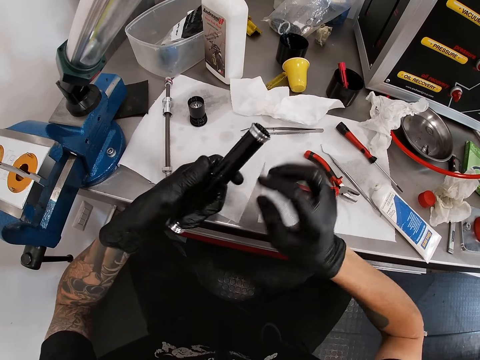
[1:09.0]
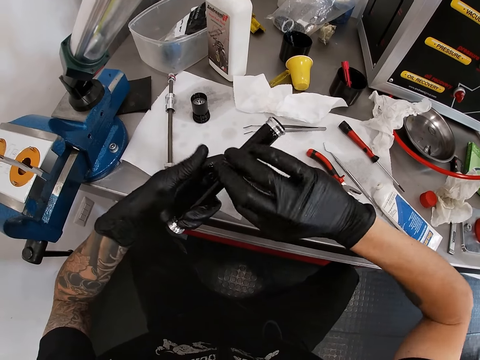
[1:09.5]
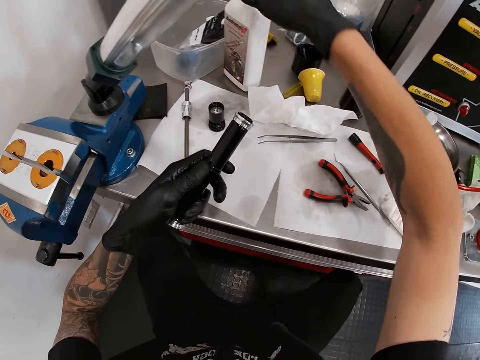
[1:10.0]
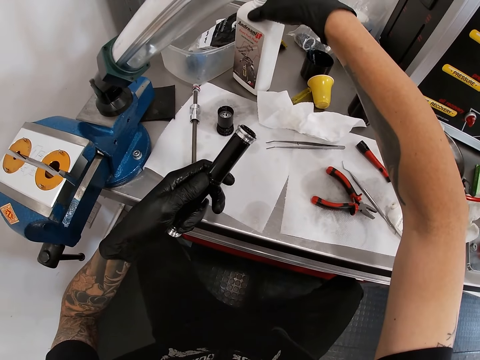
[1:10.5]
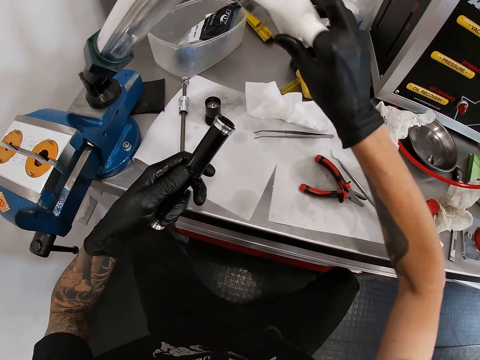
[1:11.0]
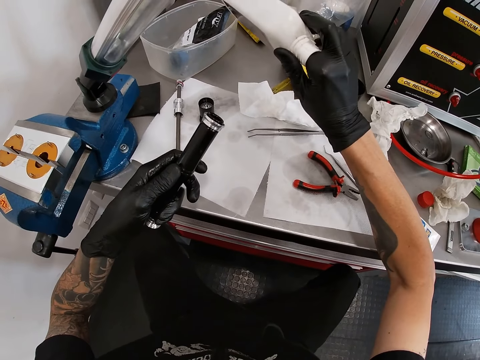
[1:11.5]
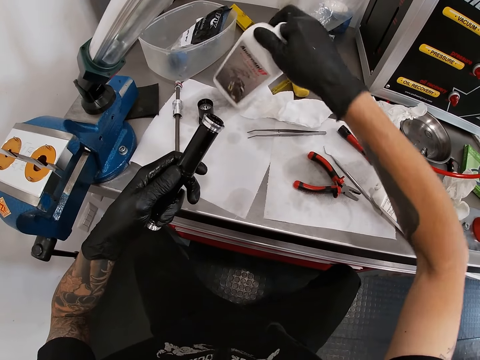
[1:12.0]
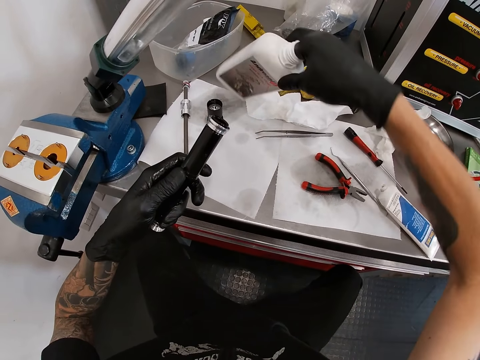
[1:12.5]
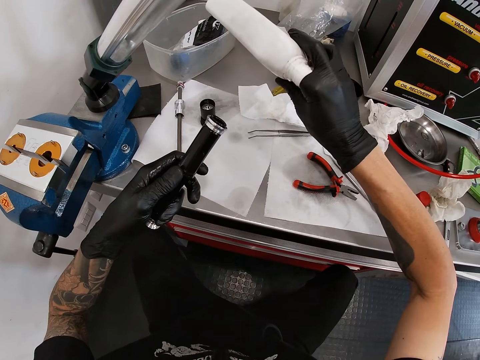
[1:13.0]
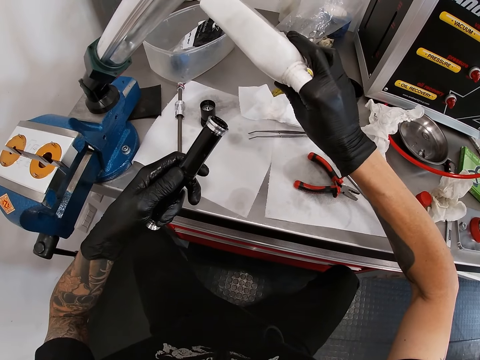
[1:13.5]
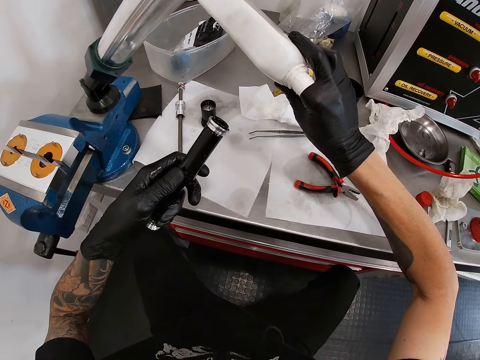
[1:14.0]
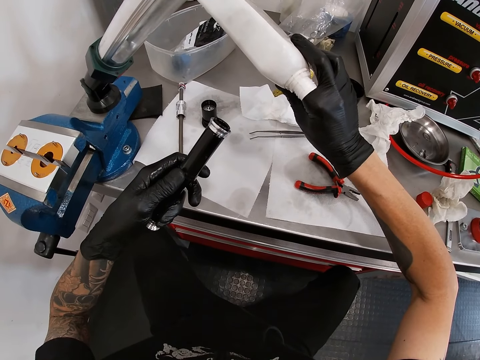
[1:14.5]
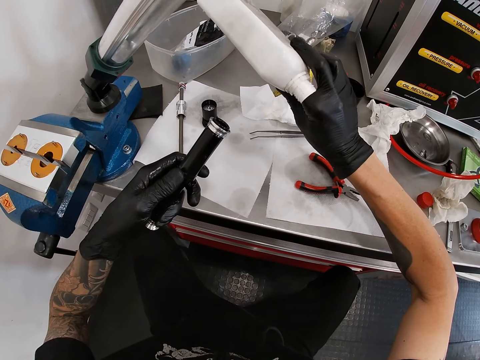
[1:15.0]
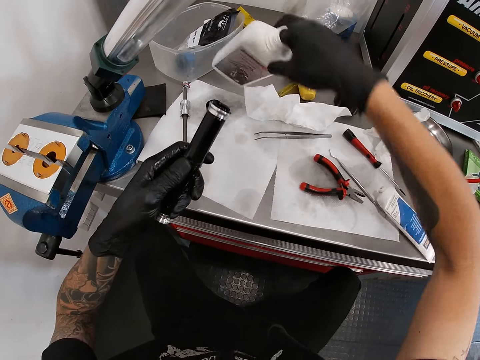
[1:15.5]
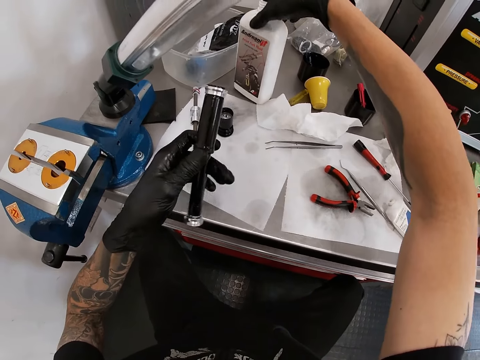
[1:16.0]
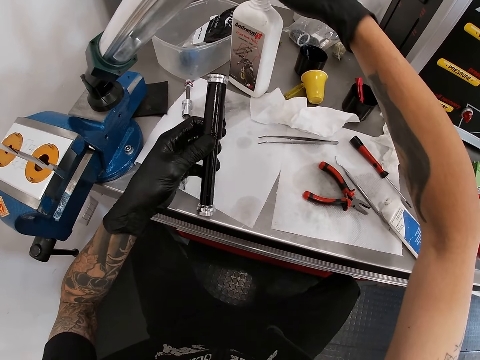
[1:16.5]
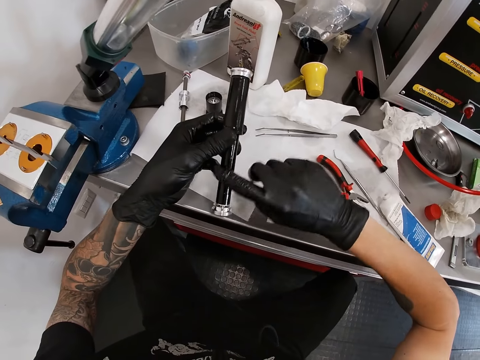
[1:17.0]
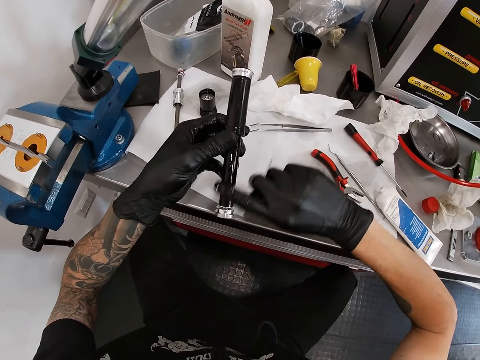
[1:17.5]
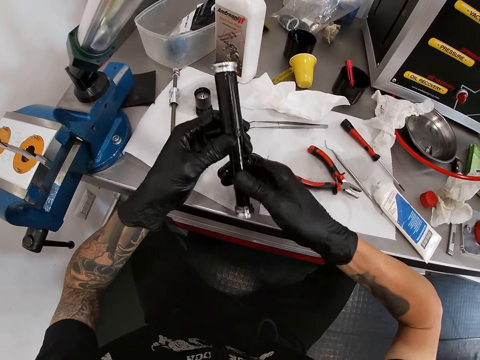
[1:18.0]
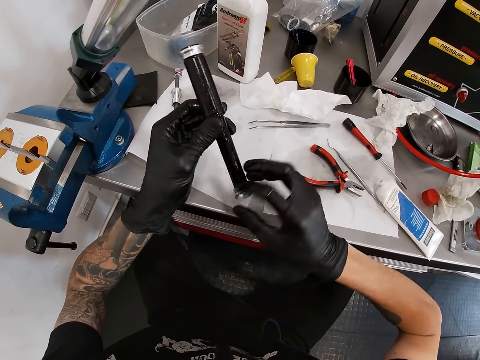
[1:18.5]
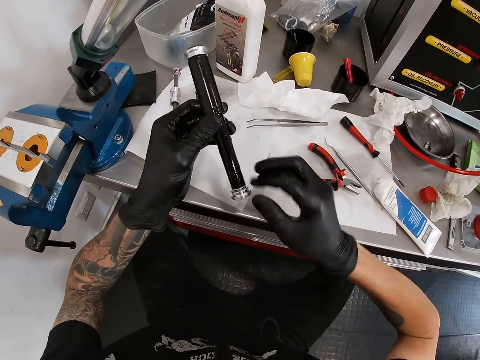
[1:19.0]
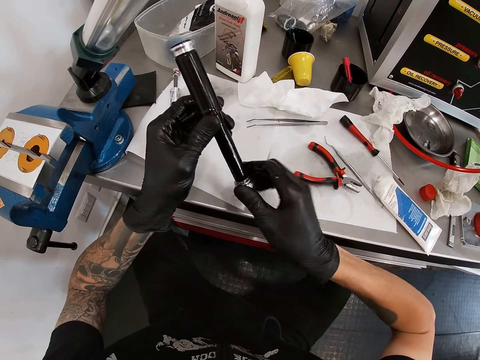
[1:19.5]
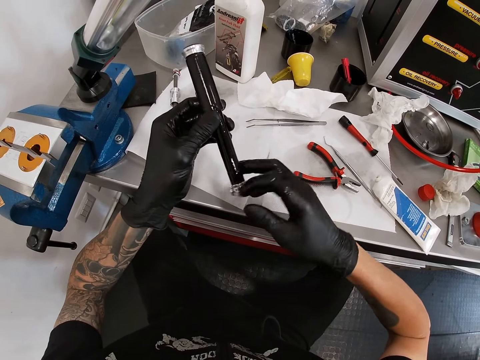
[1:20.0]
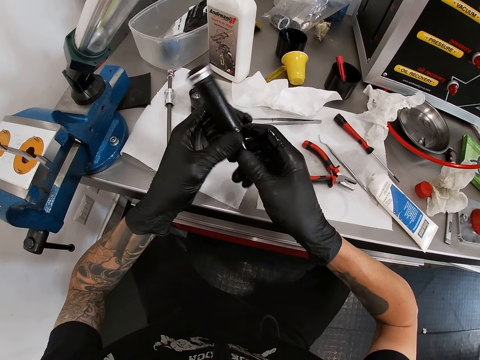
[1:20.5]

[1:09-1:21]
The camera wearer lifts the bottle from the work bench with his right hand in it. He carries the bottle. He drops the bottle on the work bench with his right hand in it. He lifts the bottle from the work bench with his right hand in it. He drops the bottle on the work bench with his right hand. He rubs the content of the bottle on the bicycle hub with his right hand.

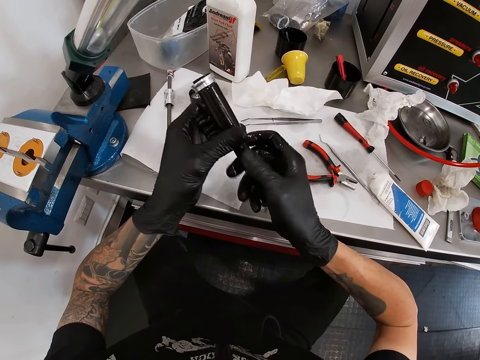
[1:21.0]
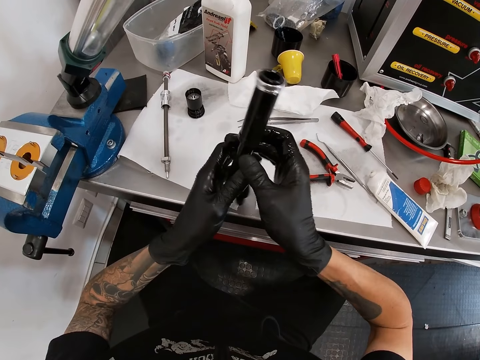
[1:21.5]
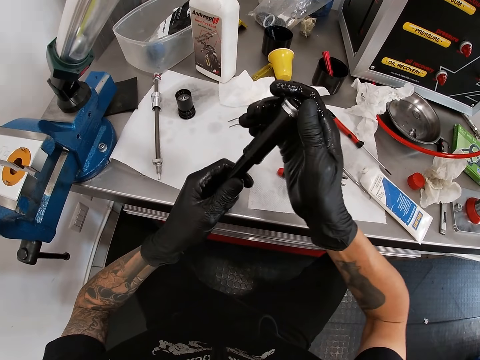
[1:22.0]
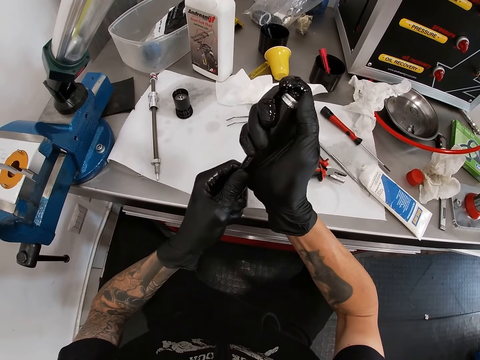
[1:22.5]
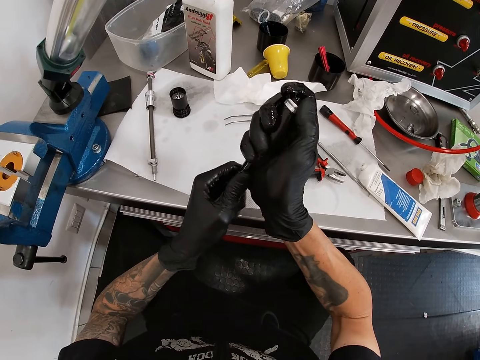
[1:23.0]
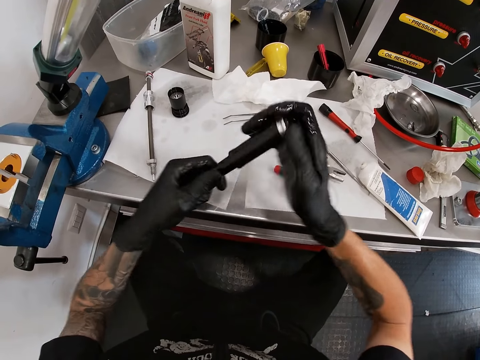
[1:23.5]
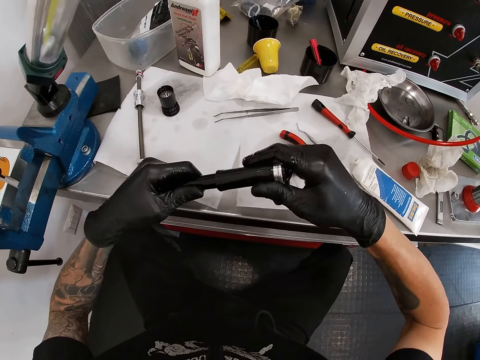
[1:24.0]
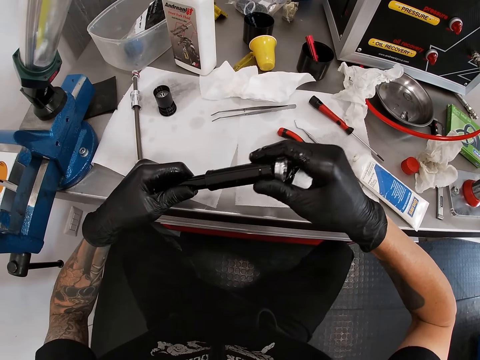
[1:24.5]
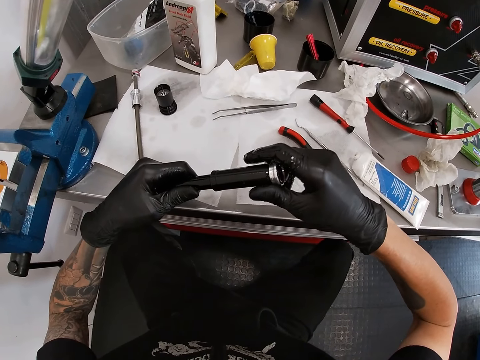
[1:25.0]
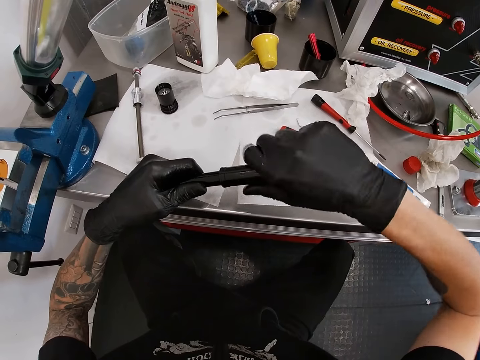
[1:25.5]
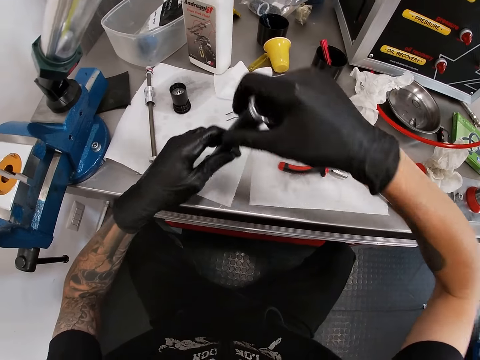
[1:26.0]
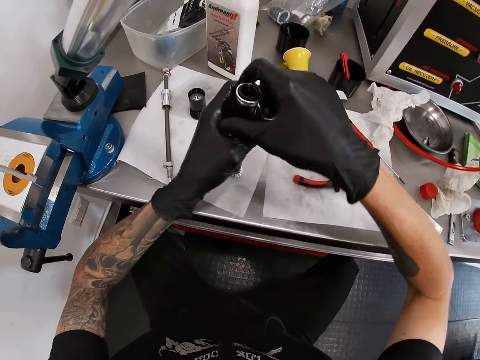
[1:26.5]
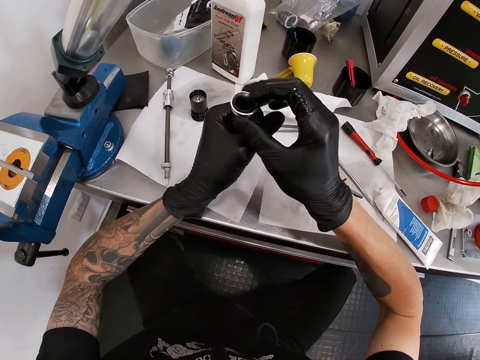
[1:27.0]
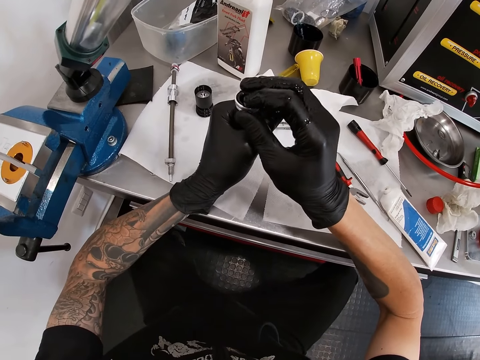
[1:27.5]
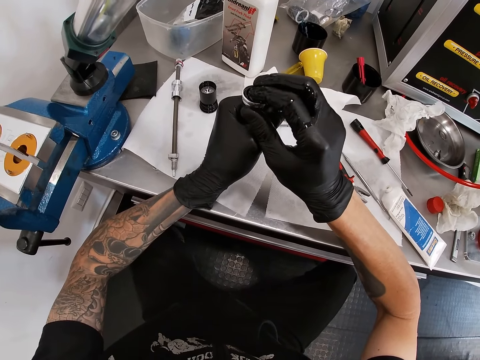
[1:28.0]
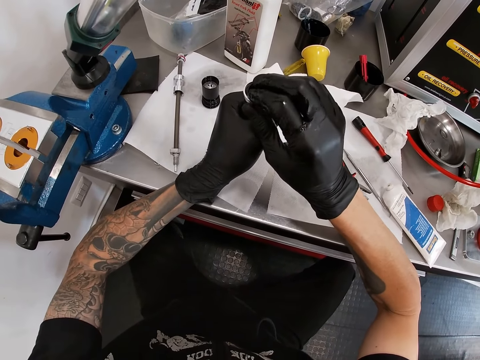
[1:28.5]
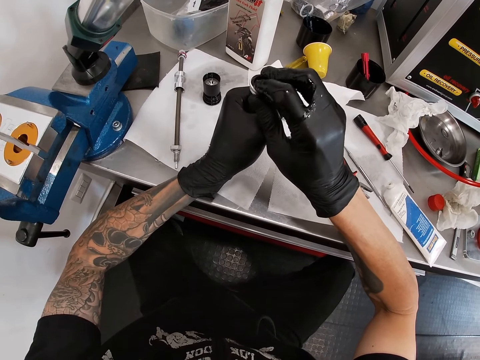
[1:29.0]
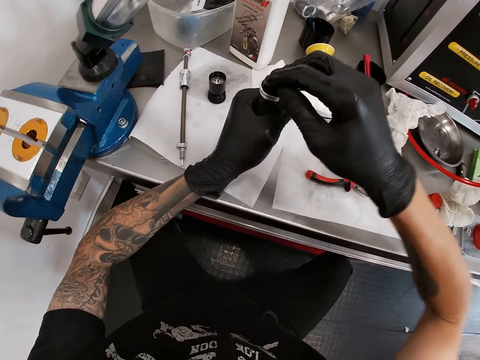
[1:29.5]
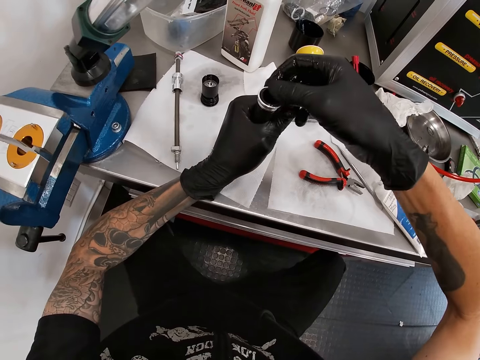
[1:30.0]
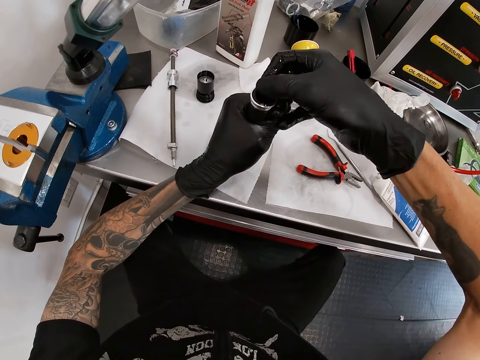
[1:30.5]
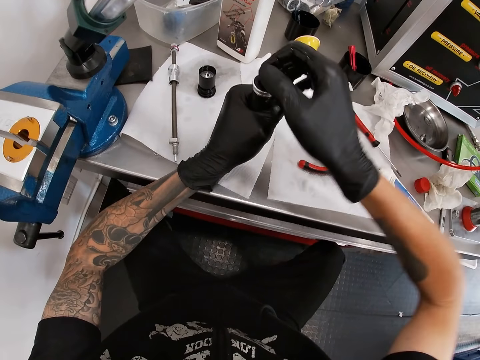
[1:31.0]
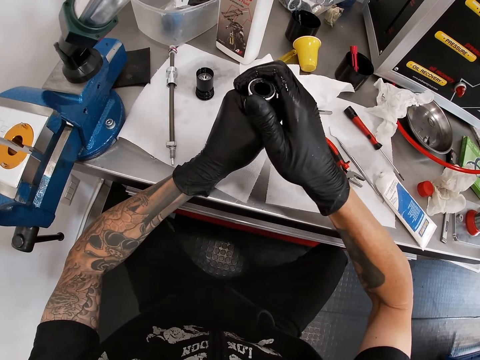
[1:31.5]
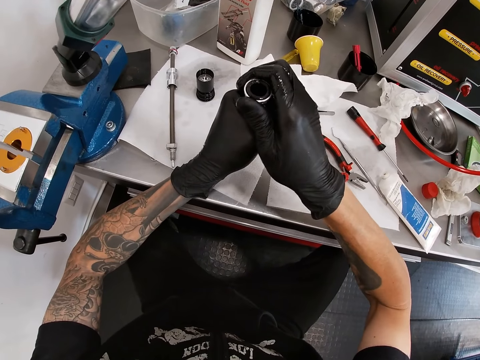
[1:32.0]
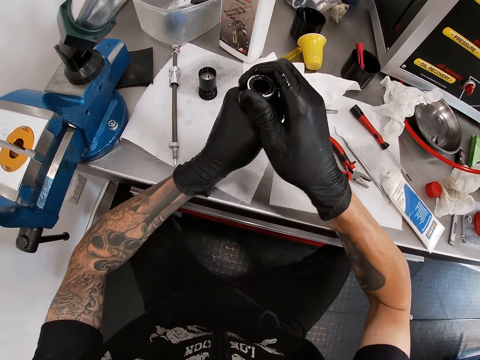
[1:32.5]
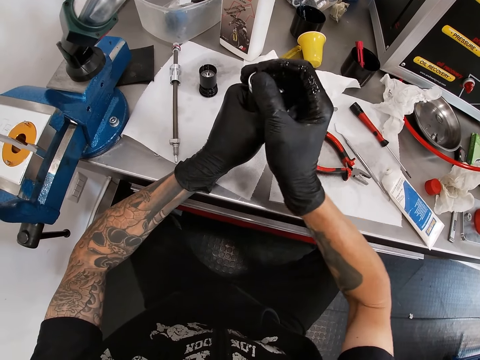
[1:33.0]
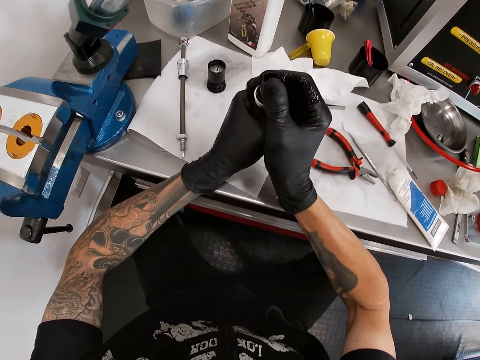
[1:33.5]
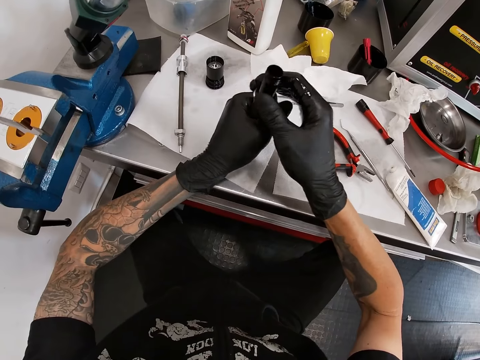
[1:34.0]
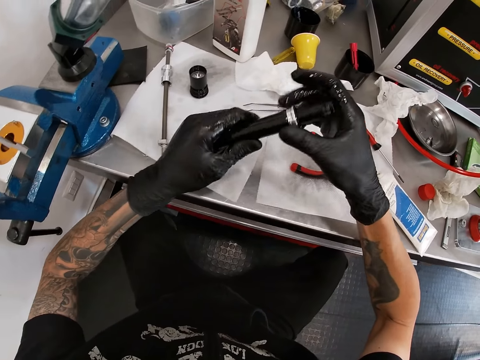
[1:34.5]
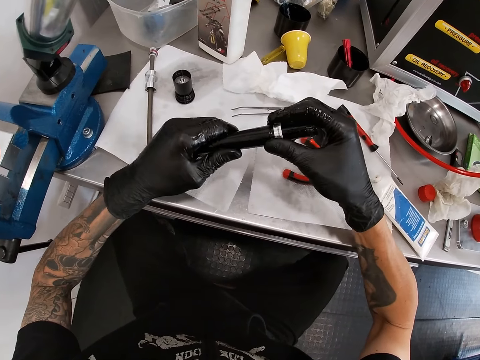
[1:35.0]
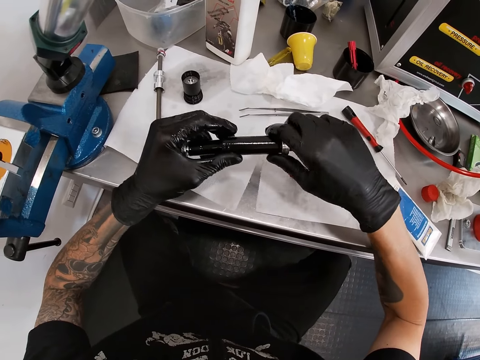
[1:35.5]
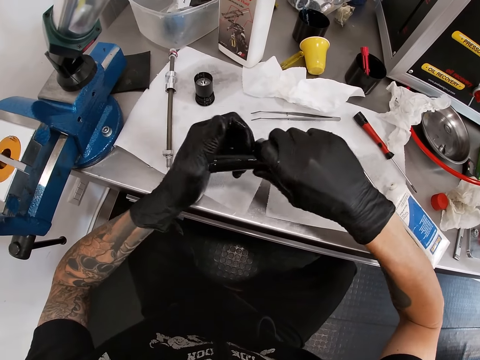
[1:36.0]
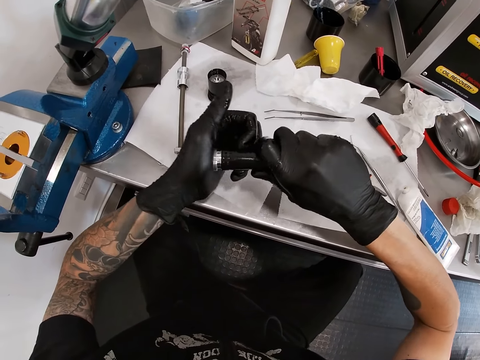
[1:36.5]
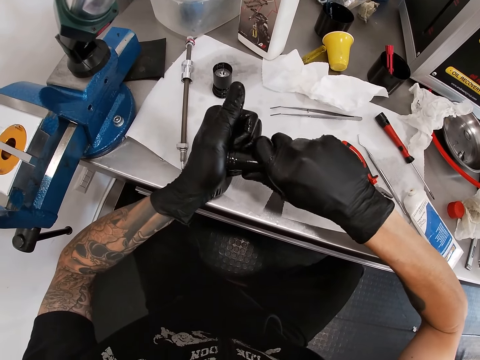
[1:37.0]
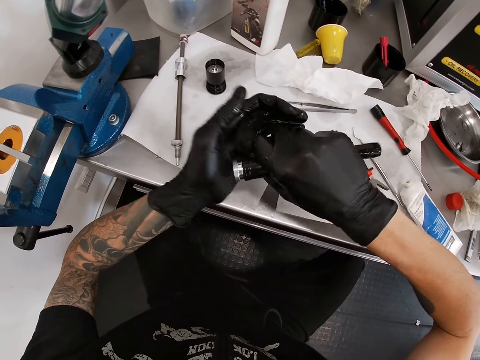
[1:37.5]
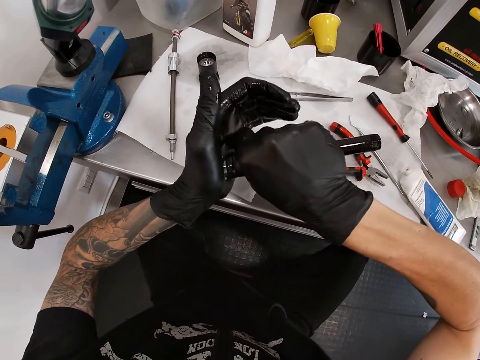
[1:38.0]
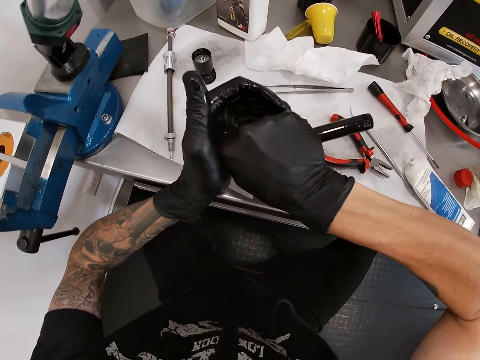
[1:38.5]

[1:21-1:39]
The camera wearer adjusts the washer on the bicycle hub with both hands. He drops the bicycle hub on the work bench with both hands. He adjusts the washer on the bicycle hub with both hands. He pushes the washer down in the bicycle hub on the work bench with both hands.
